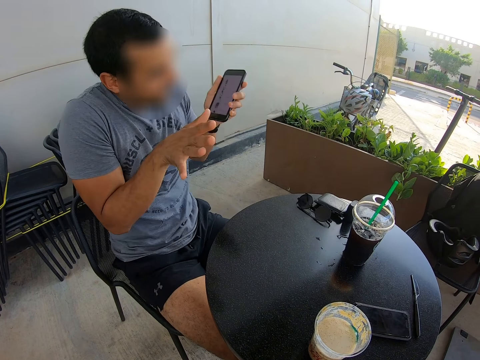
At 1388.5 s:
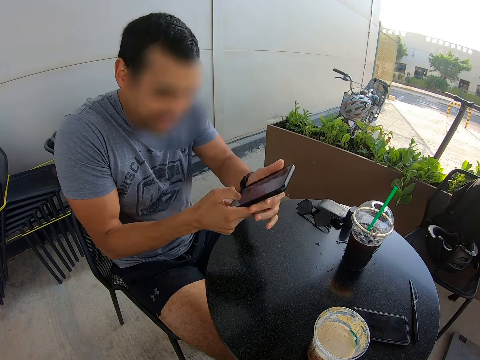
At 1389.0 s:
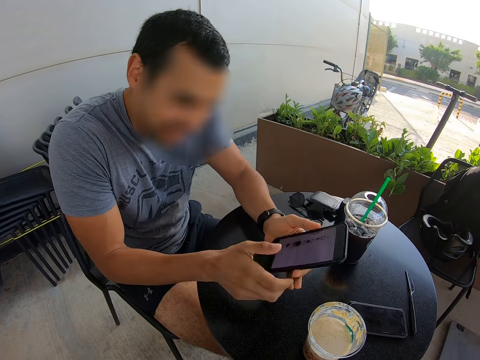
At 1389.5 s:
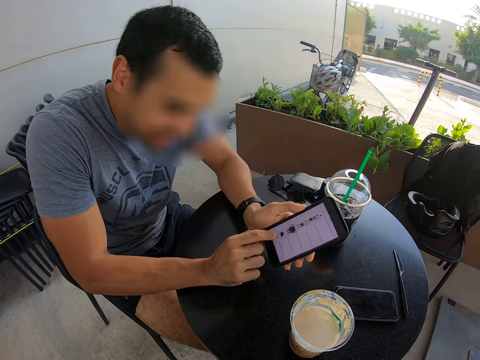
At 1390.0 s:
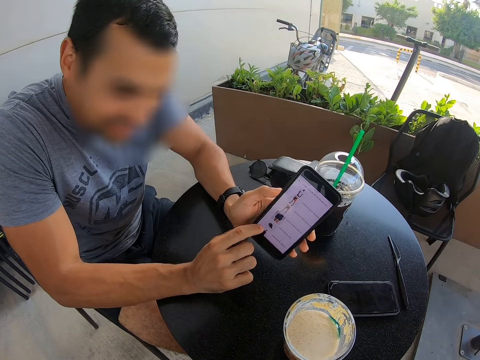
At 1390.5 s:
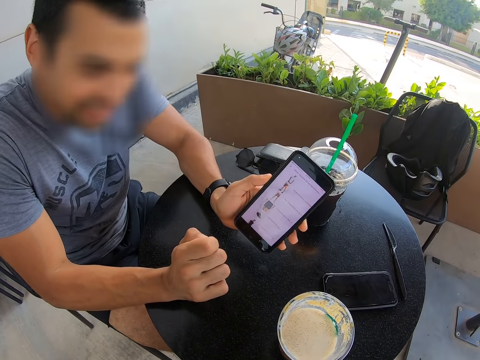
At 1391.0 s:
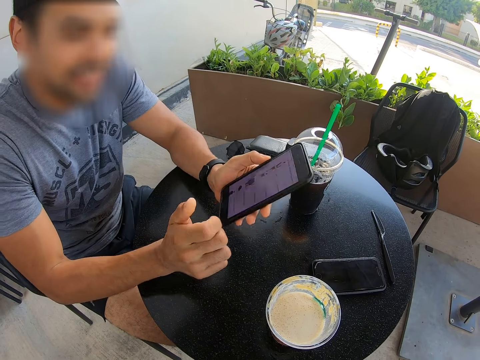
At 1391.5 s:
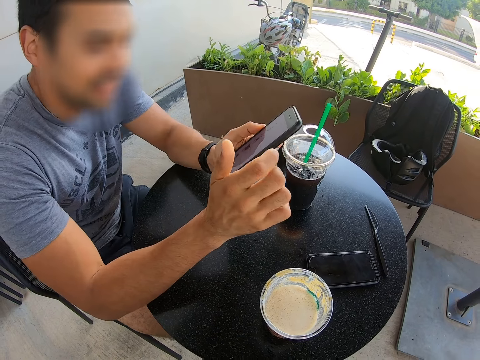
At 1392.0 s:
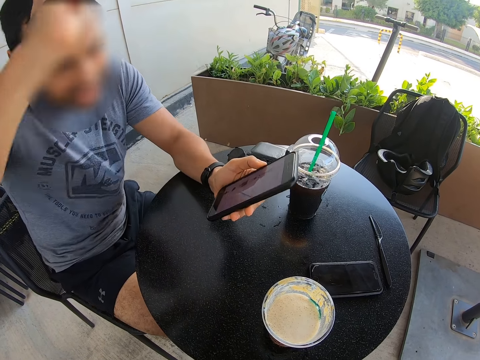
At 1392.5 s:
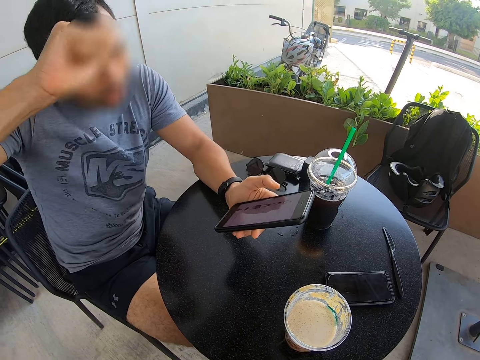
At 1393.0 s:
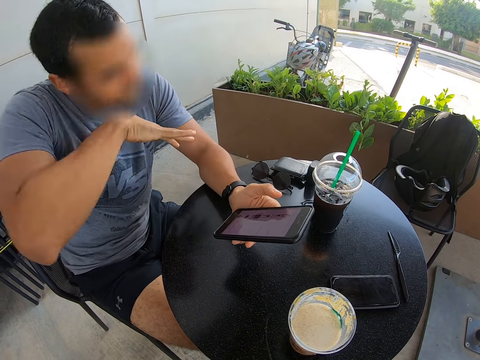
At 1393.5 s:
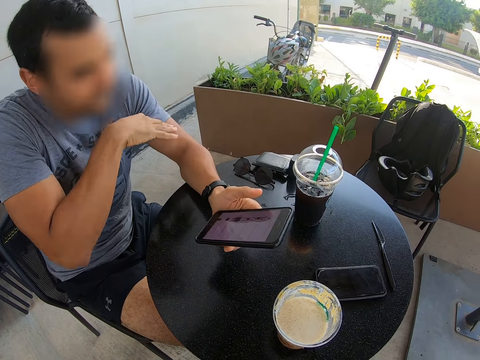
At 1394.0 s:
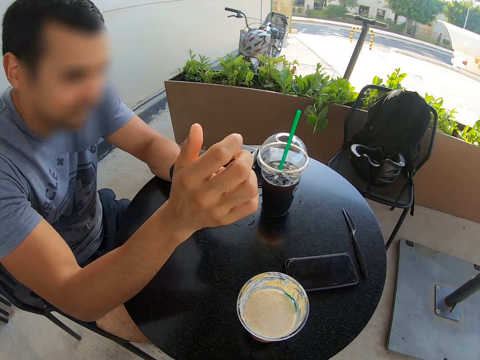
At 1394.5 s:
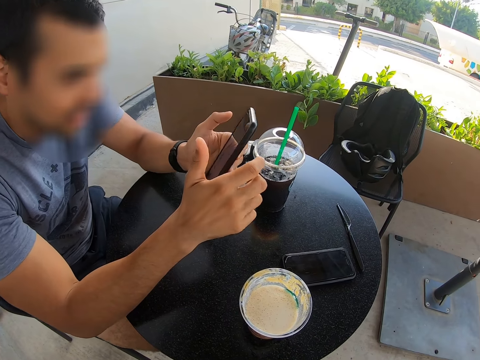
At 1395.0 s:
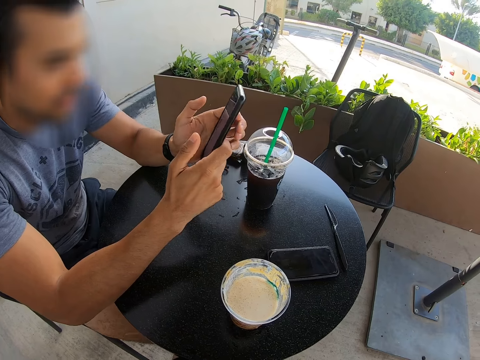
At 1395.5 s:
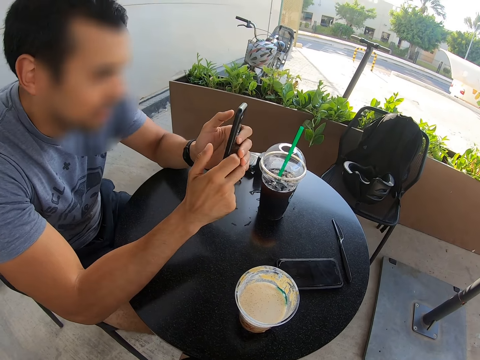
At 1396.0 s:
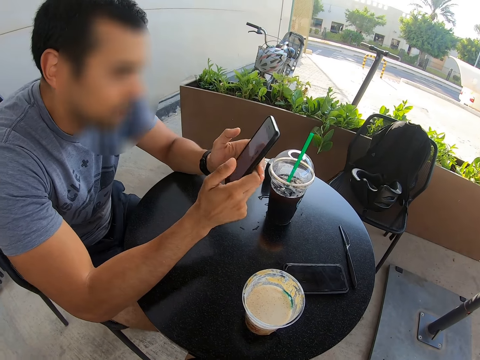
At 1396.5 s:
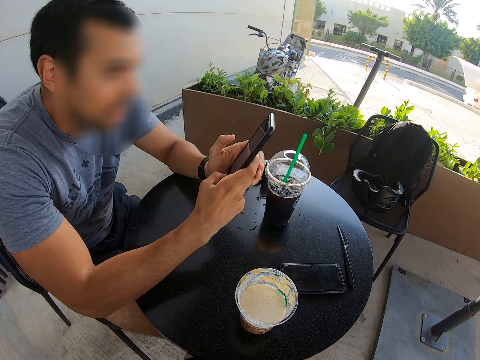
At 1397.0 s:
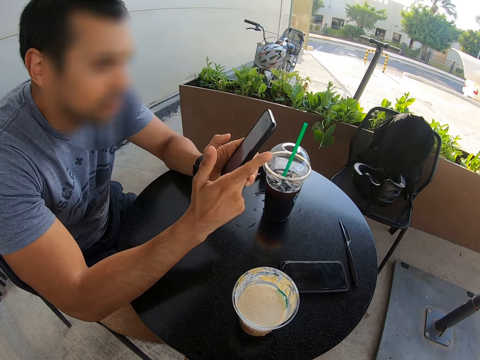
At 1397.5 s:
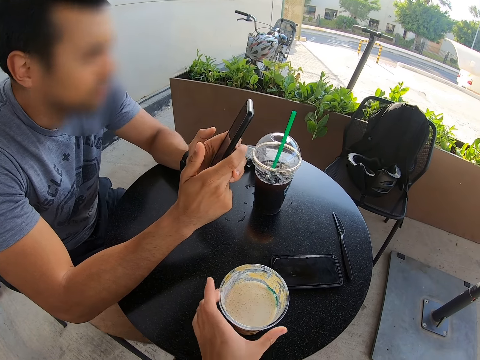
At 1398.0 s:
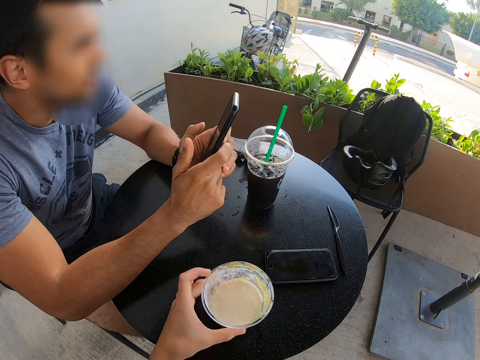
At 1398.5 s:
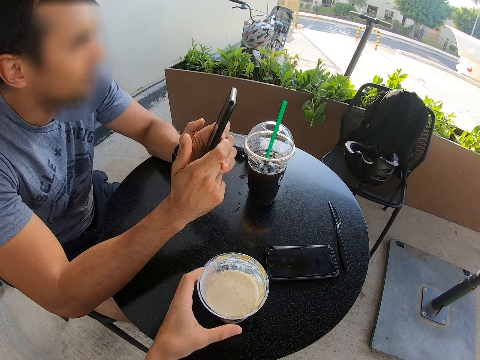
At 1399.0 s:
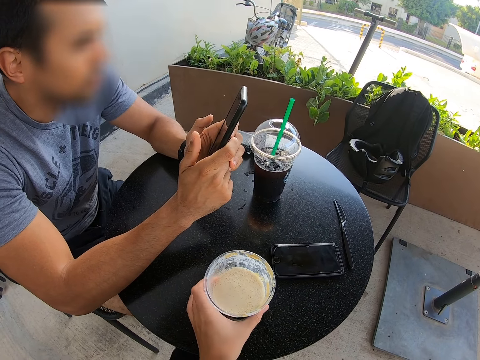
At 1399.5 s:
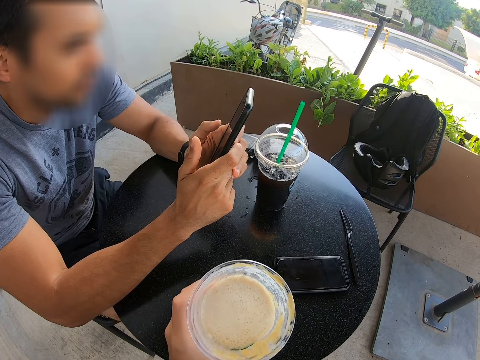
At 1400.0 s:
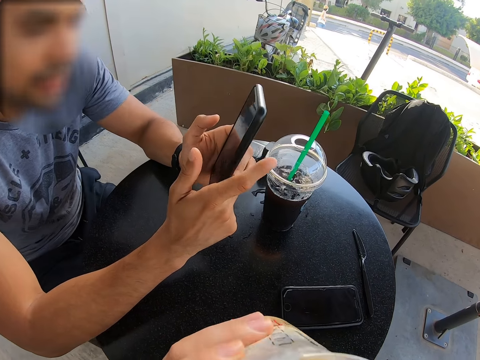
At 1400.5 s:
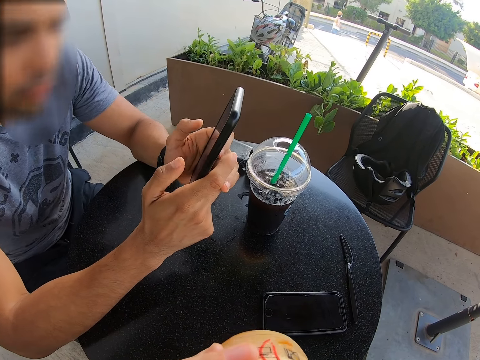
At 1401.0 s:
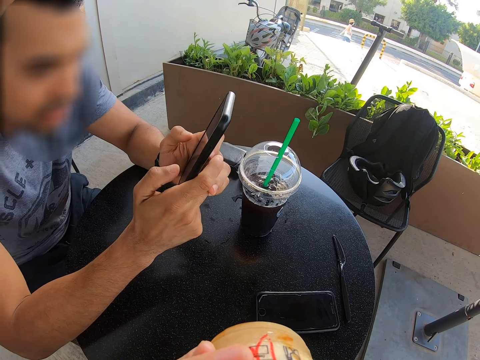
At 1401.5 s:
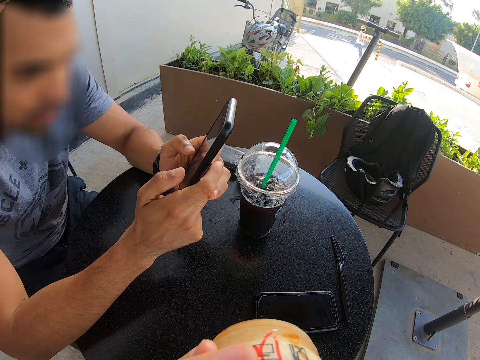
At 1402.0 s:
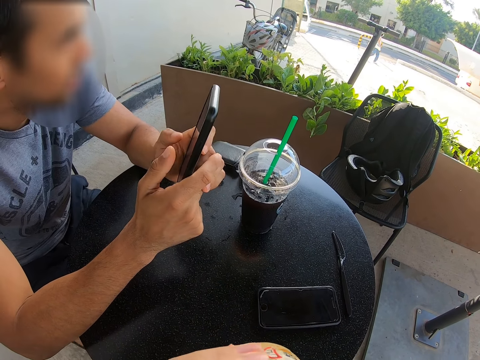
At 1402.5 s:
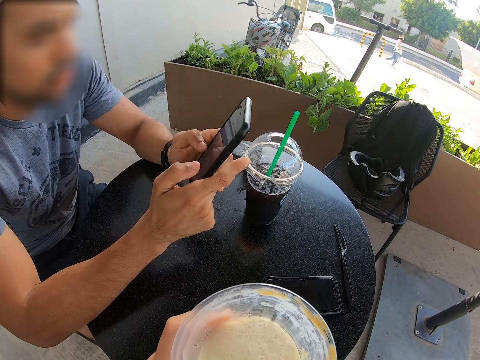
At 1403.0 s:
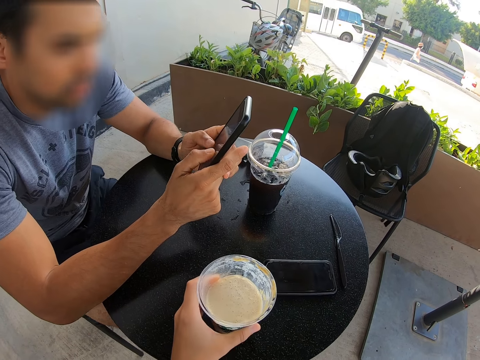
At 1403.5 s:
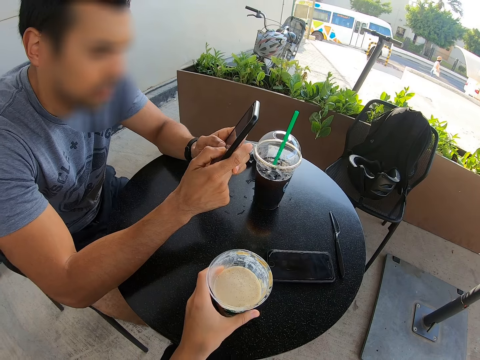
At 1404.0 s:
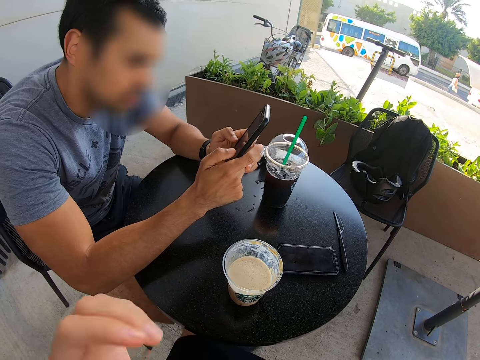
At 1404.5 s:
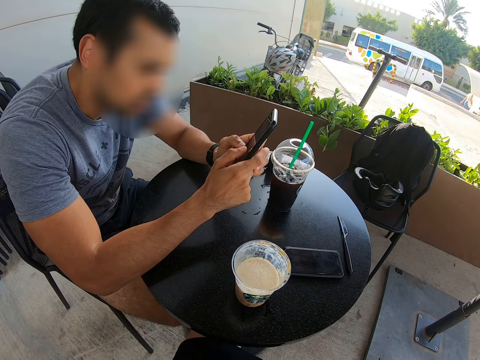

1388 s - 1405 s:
A person moves his body. The person dials the phone. The person uses the phone. The person raises his hand, holds the phone, and dials the phone. The camera wearer picks up the disposable juice glass. They drink the juice. The person holds the phone. The camera wearer places the disposable juice glass on the table.

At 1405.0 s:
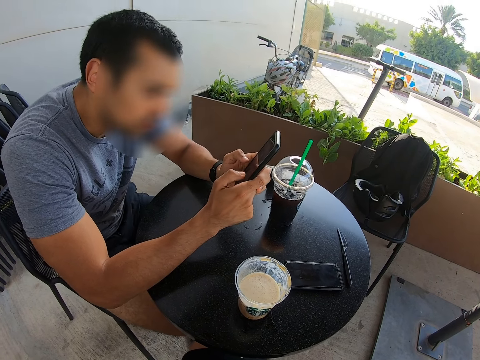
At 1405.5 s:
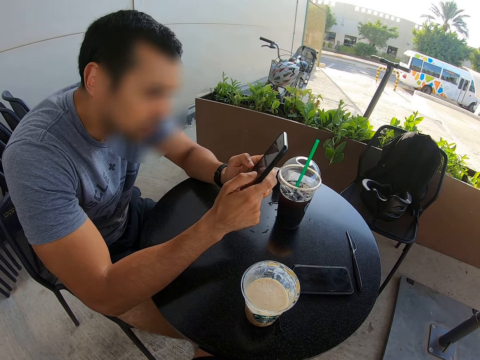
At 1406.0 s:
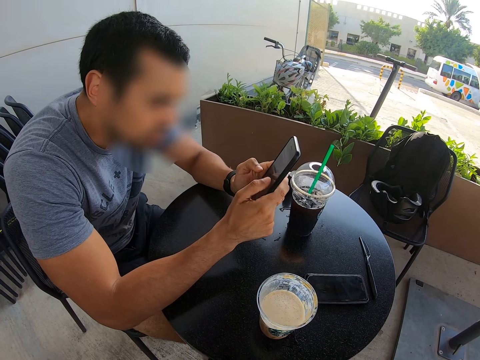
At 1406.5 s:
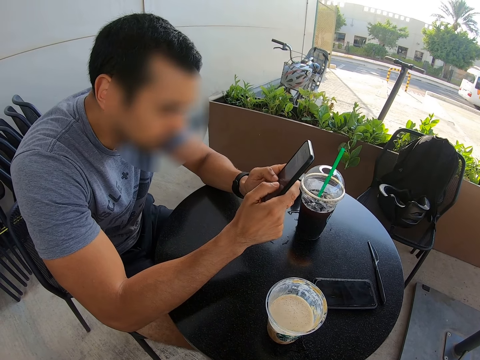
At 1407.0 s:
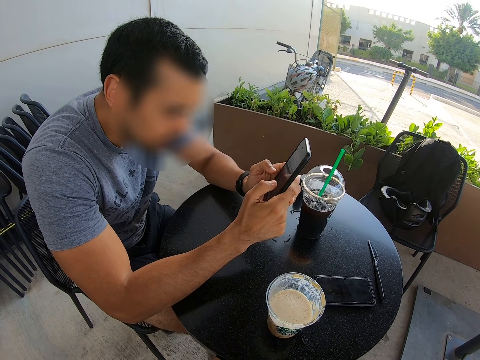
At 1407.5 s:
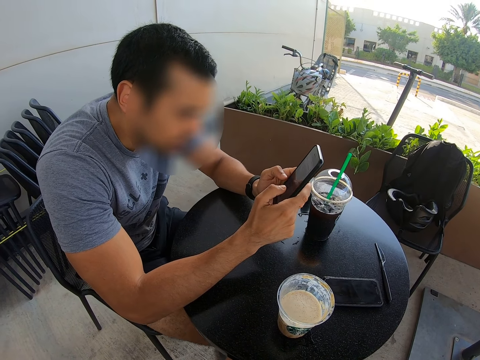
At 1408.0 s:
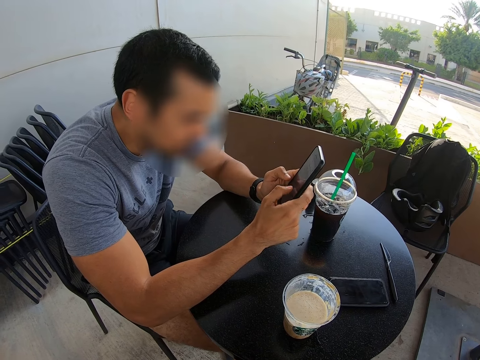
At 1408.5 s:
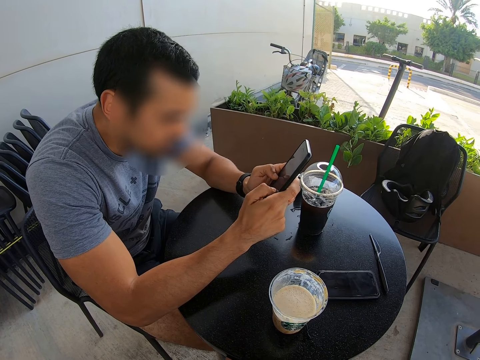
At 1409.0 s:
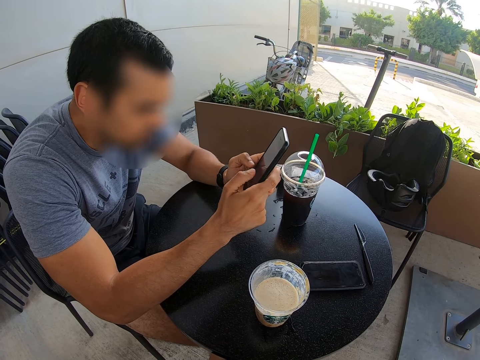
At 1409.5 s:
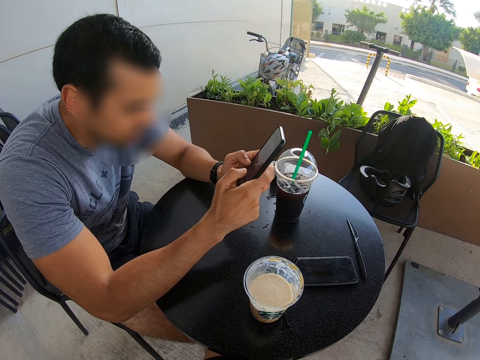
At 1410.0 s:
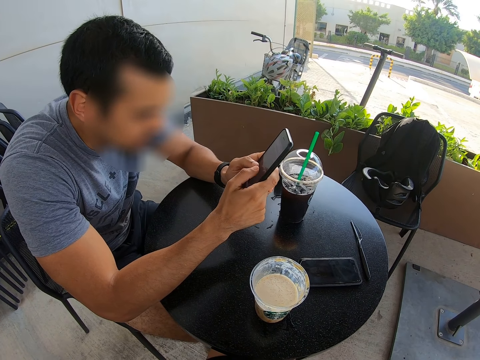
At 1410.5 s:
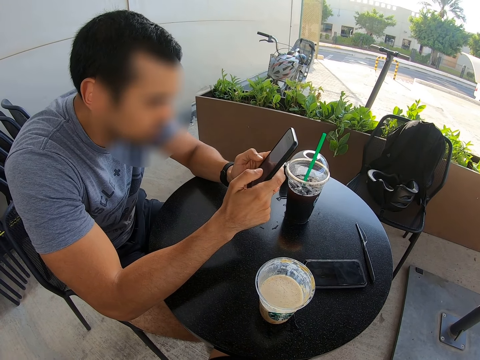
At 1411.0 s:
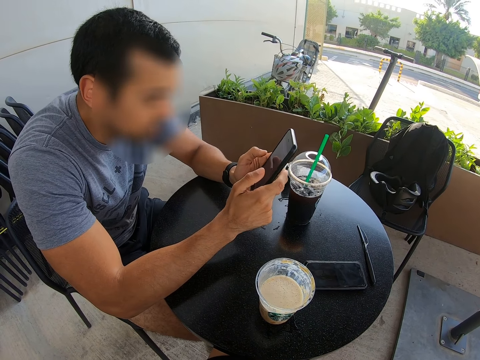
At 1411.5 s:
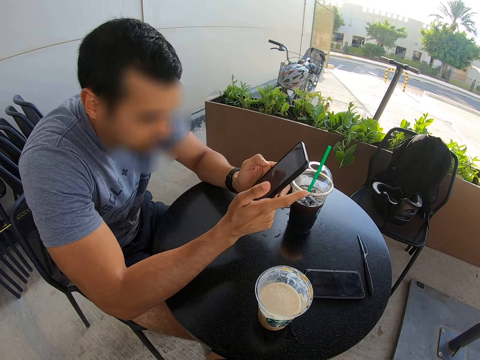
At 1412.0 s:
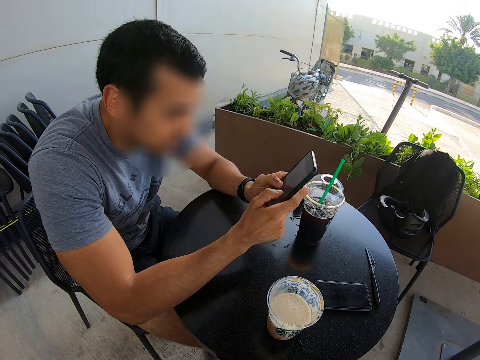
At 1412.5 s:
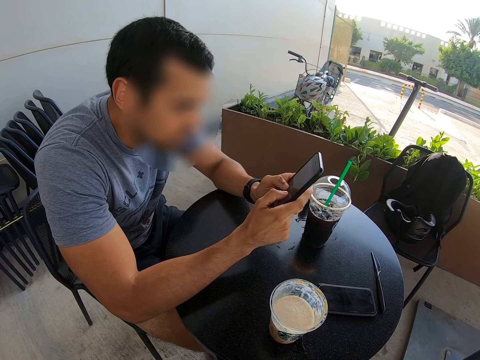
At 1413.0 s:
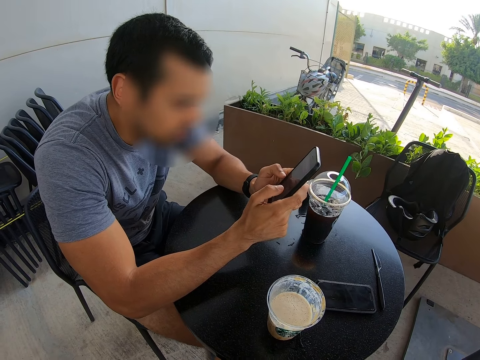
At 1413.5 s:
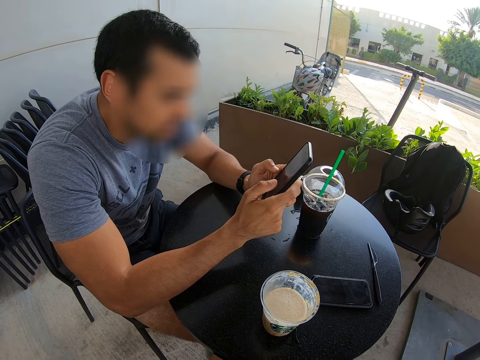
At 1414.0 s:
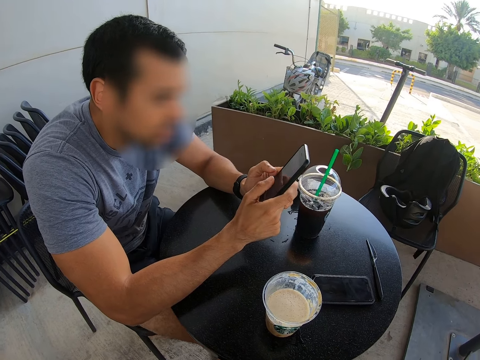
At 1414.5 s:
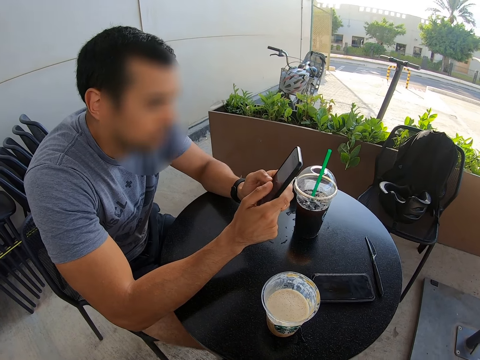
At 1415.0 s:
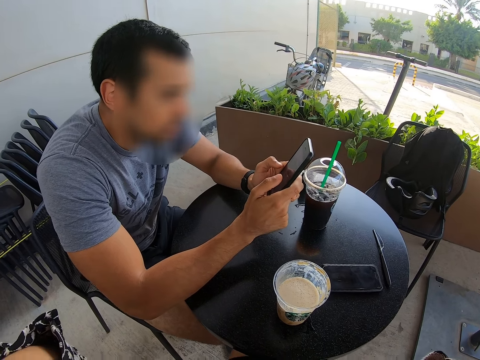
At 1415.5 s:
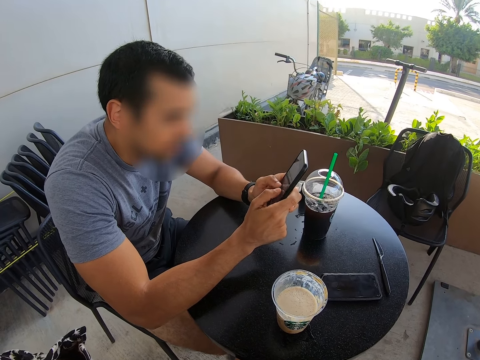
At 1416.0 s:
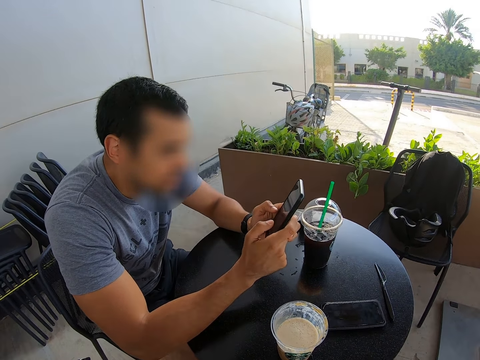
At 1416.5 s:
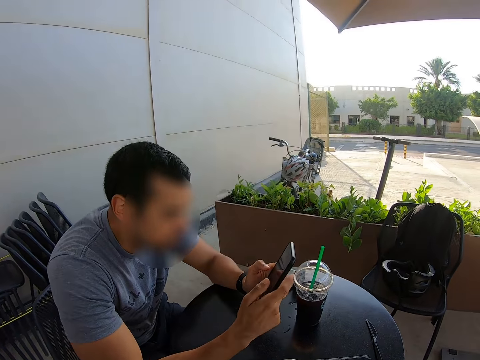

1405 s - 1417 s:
A man uses the phone. The man dials the phone. The camera wearer interacts with the man.
